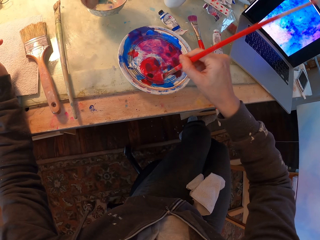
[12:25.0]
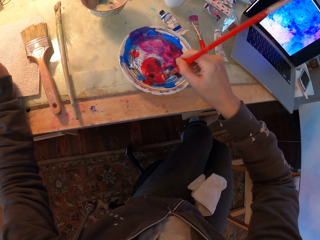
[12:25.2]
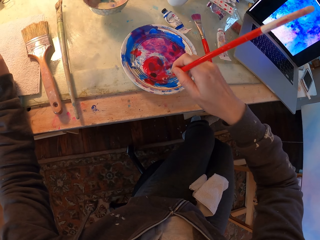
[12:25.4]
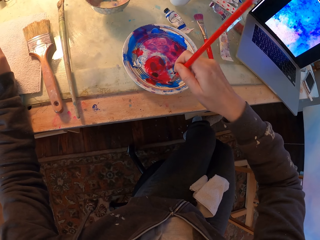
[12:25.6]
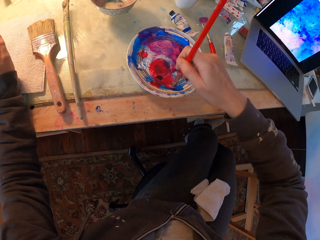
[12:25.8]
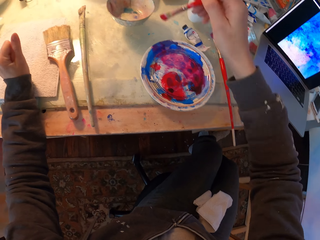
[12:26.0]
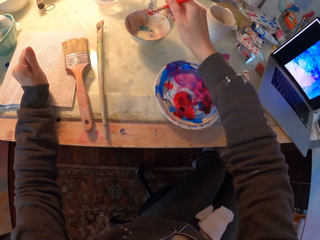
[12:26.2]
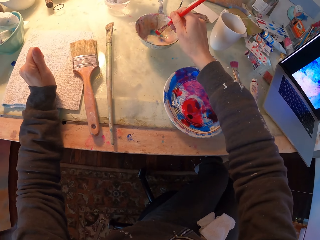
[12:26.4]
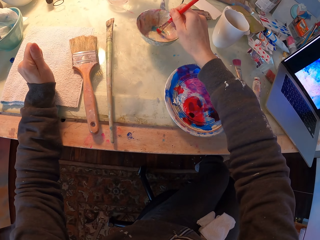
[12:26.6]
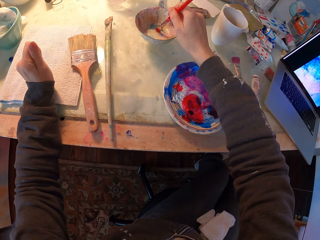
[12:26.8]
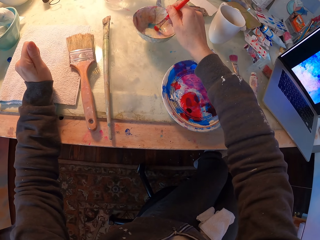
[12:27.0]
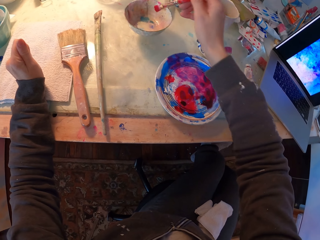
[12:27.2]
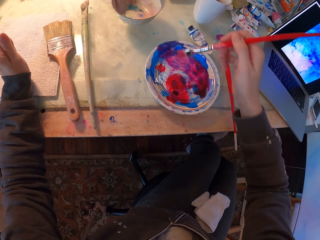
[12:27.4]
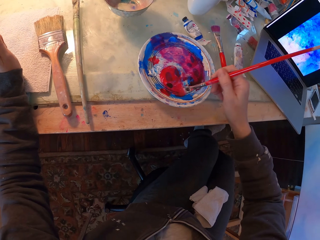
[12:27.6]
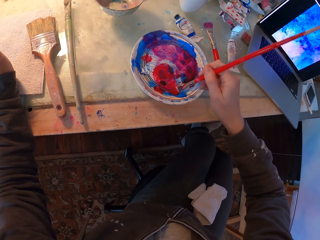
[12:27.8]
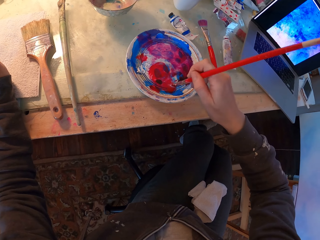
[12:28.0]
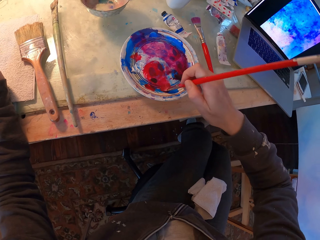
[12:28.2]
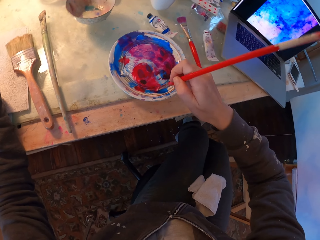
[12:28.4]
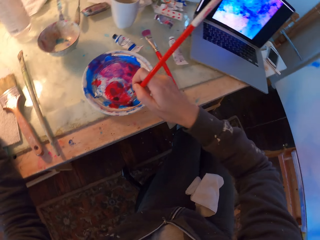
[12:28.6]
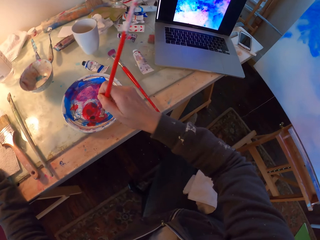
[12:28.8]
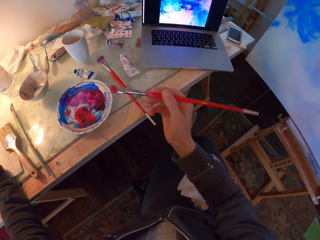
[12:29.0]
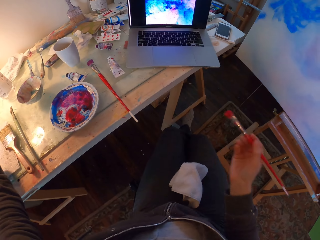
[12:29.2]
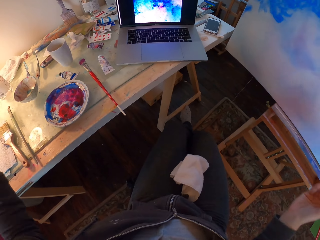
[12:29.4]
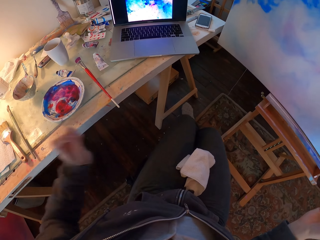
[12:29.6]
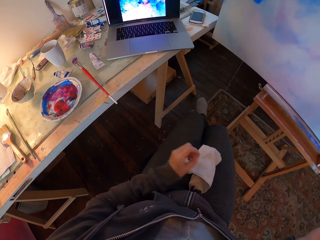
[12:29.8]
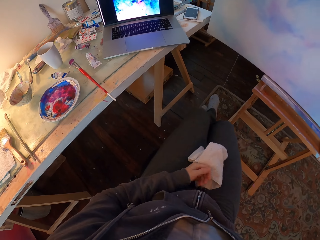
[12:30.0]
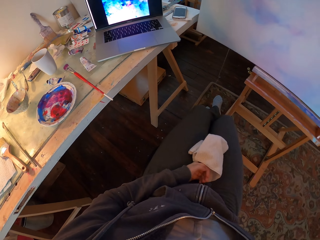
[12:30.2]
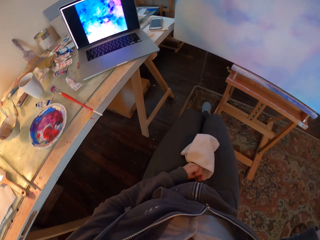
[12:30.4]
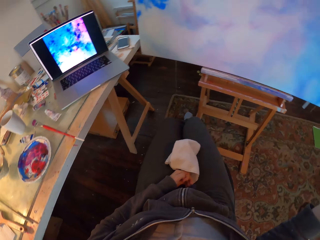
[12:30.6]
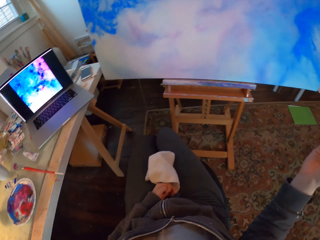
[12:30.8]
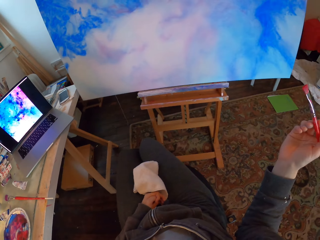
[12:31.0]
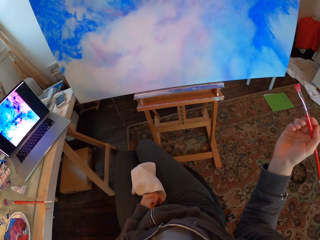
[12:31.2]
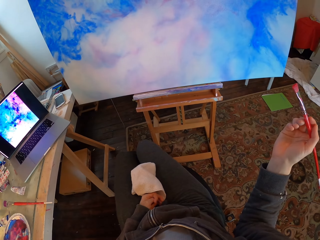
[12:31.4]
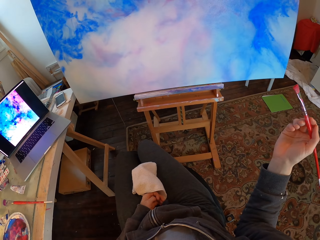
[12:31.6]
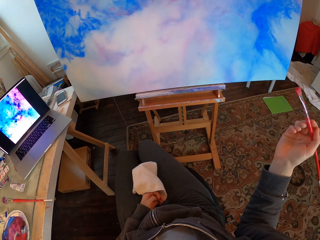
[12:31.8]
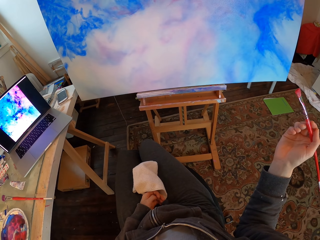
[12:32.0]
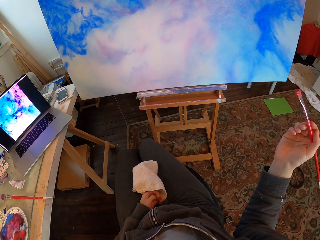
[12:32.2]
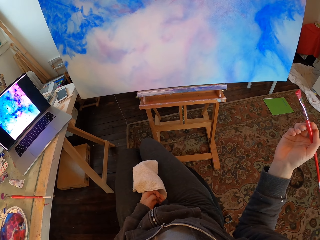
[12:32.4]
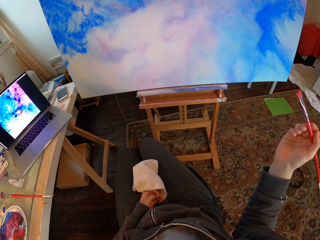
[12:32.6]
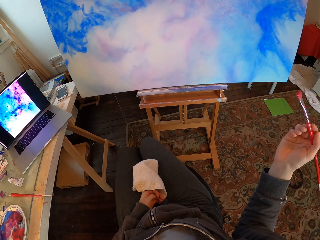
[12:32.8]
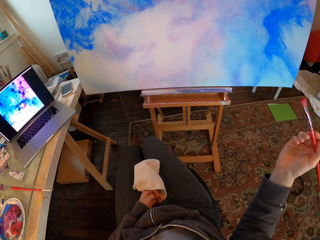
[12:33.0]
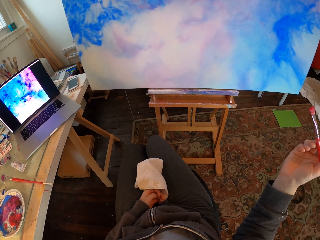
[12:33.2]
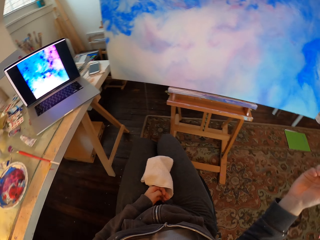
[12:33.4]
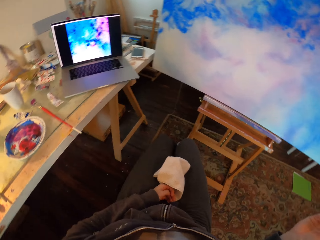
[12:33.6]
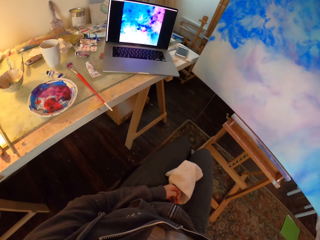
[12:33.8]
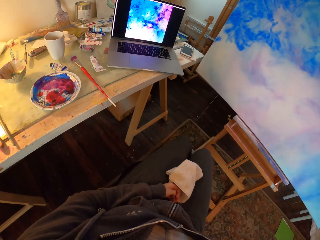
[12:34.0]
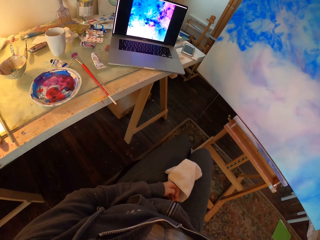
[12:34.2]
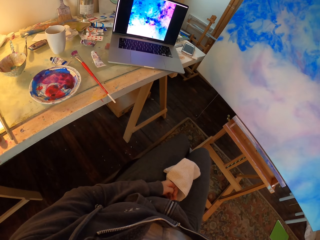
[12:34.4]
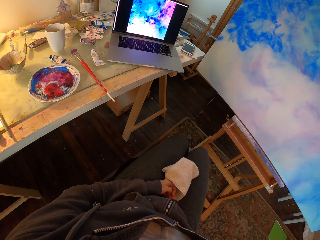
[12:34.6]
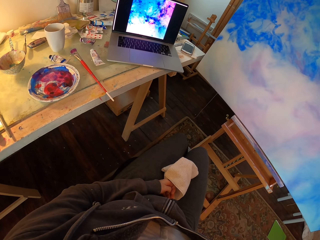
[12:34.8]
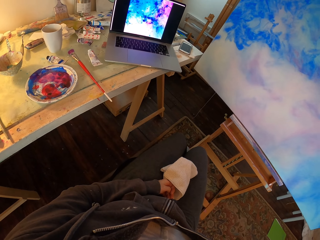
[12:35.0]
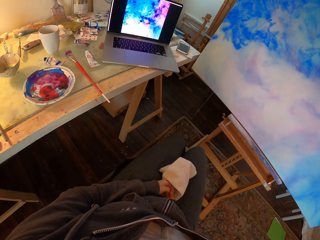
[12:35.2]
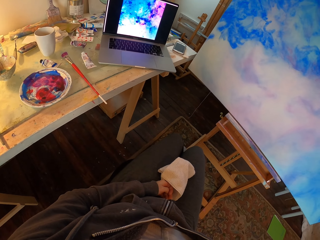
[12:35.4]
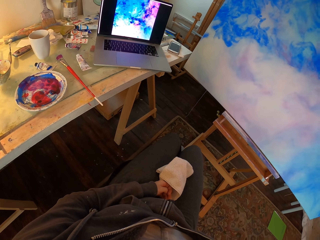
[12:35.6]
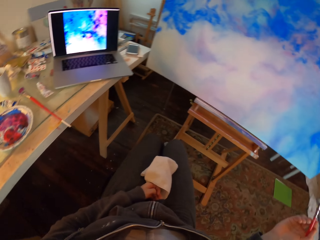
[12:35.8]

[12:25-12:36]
The camera wearer dips the brush in ink. They brush the brush on the plate. They turn. They look at the painting.

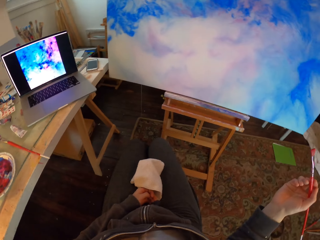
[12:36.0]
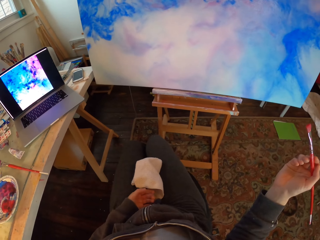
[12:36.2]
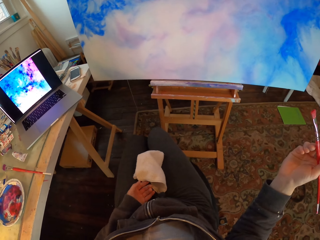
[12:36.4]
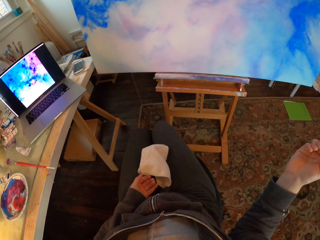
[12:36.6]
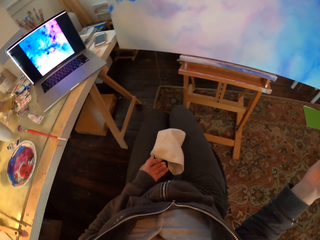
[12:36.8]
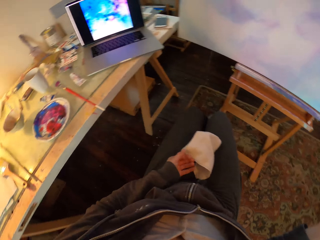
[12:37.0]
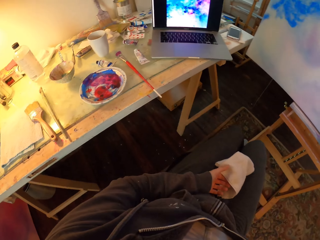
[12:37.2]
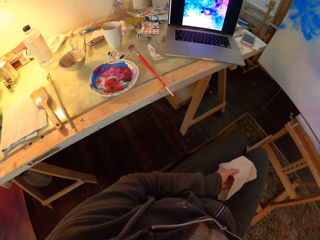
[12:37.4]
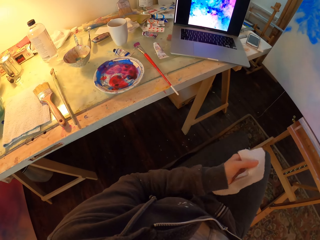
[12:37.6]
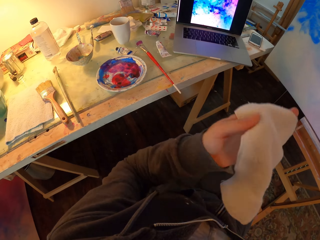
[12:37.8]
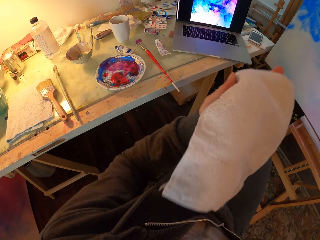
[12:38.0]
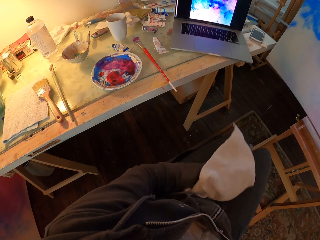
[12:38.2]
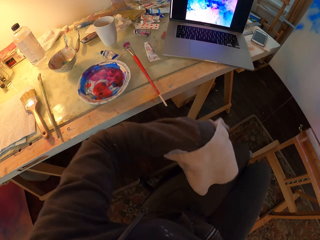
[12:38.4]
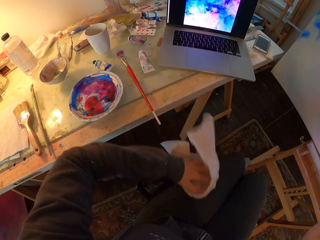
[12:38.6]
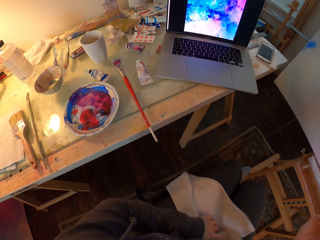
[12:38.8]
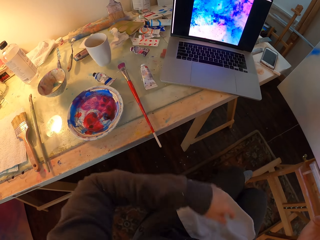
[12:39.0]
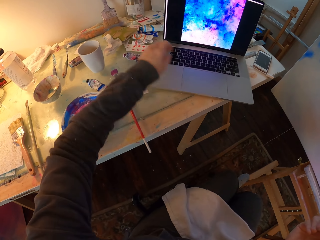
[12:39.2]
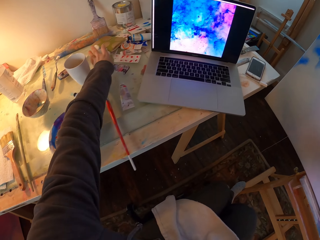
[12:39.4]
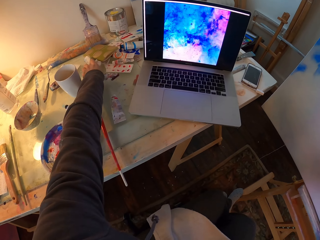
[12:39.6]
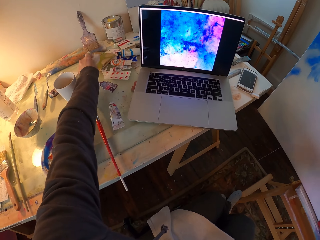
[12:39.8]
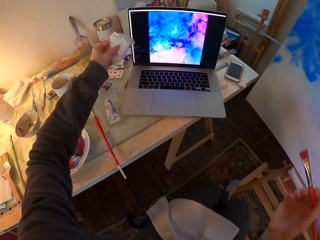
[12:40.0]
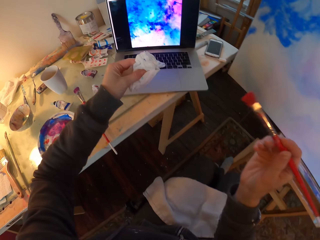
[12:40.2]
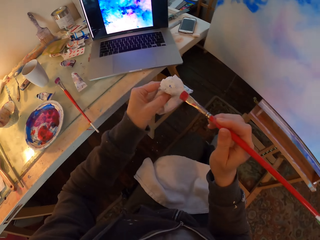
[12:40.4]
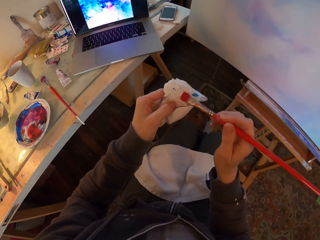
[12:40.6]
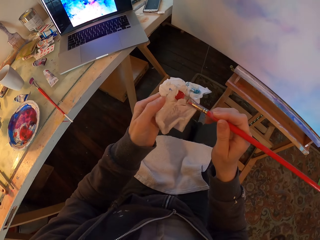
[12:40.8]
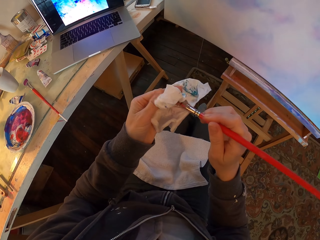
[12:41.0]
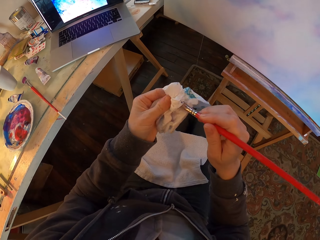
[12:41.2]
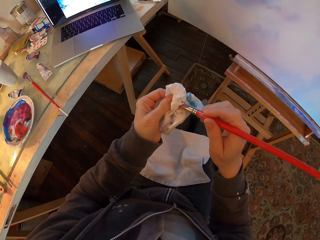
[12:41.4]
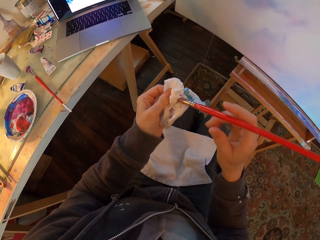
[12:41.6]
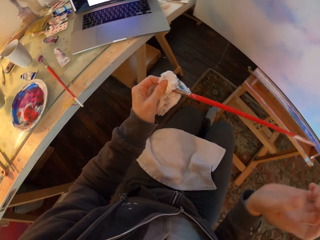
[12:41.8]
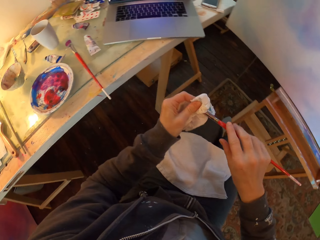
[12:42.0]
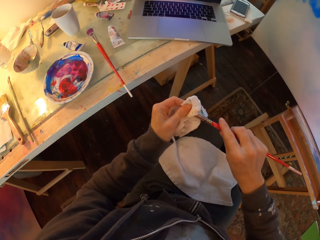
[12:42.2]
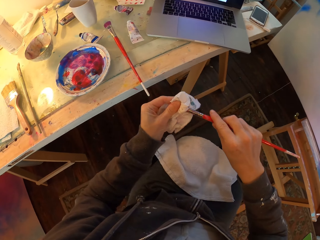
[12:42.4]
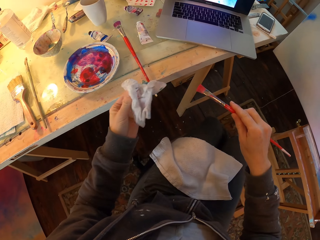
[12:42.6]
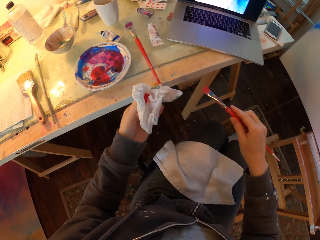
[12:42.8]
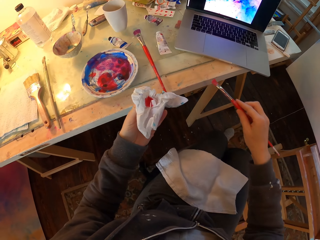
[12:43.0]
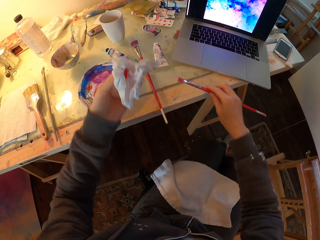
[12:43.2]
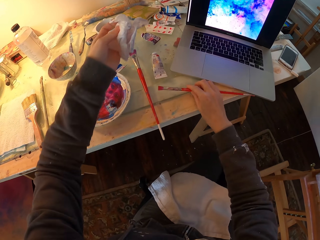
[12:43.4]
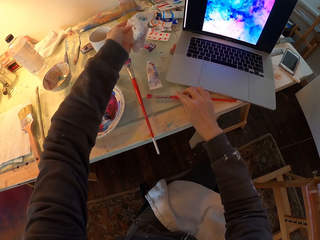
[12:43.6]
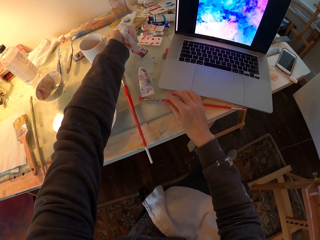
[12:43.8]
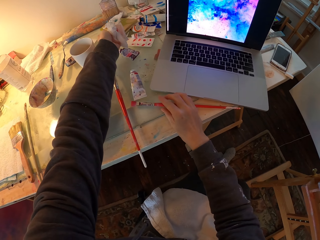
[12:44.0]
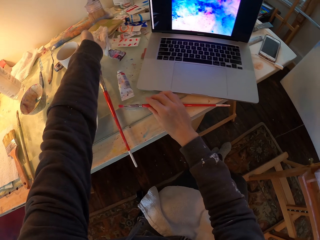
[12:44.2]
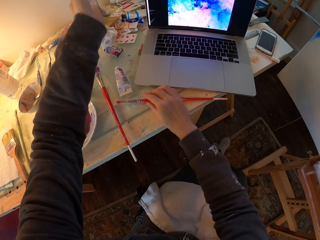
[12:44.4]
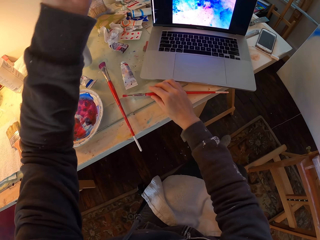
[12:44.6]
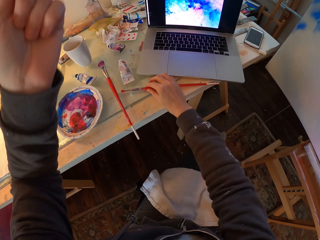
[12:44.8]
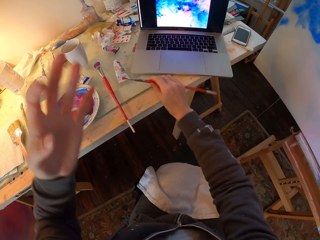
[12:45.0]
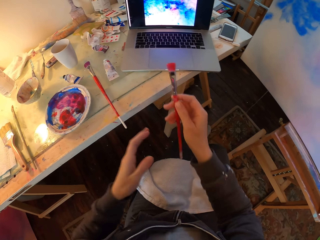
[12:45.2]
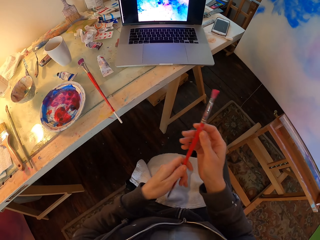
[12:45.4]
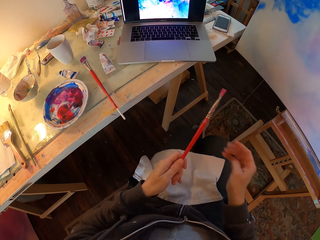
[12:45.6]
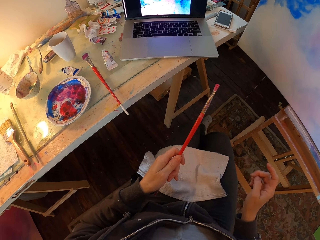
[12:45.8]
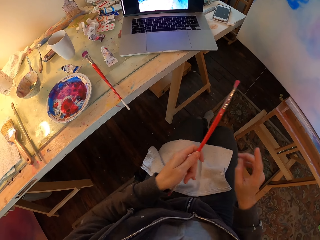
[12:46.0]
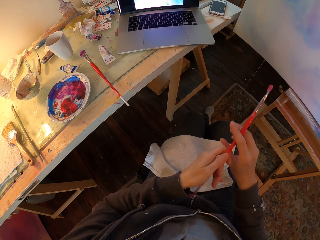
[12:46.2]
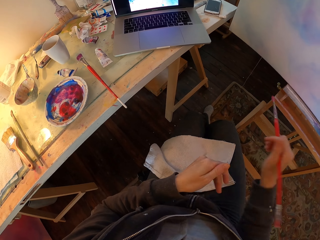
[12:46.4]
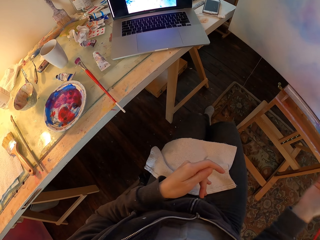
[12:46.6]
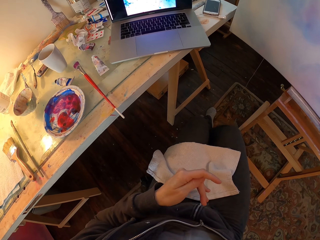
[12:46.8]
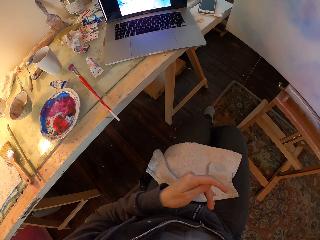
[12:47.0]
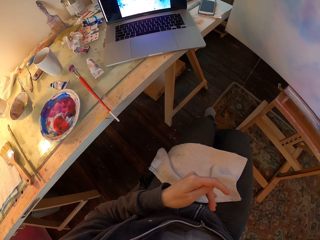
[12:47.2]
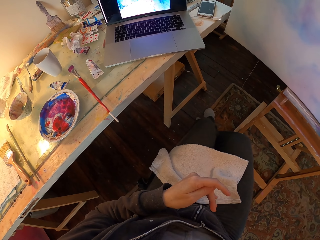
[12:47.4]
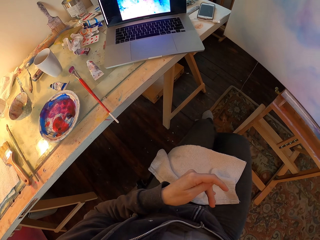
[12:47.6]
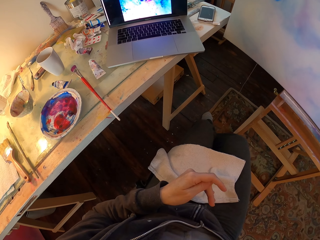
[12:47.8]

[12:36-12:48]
The camera wearer moves a towel. They hold the linen towel. They pick up a tissue. They wipe the brush on the tissue. They scrape off excess paint from the brush. They put the brush on the table. They put the tissue on the table. They pick up the brush. They hold the paint brush.
